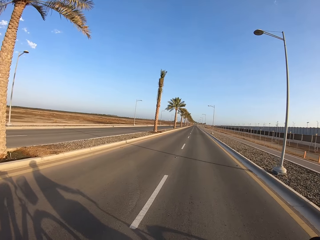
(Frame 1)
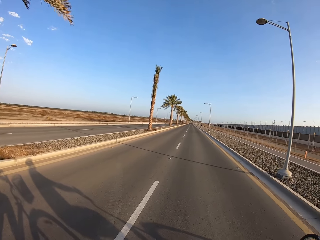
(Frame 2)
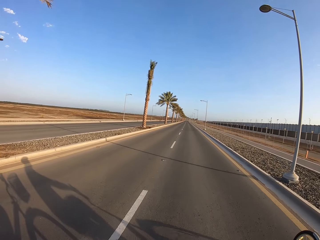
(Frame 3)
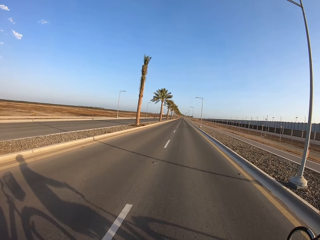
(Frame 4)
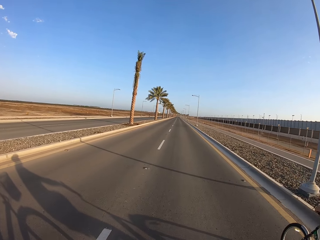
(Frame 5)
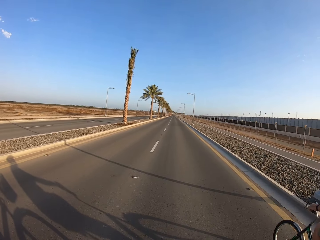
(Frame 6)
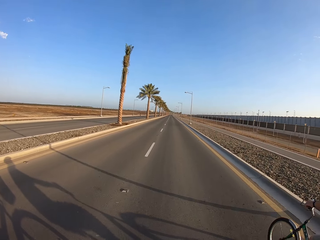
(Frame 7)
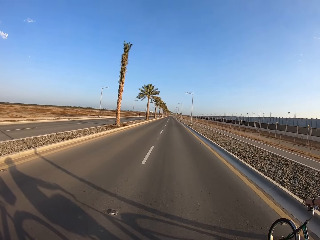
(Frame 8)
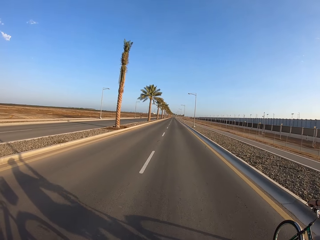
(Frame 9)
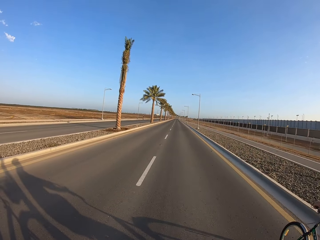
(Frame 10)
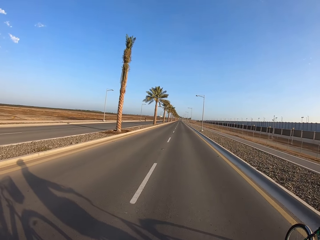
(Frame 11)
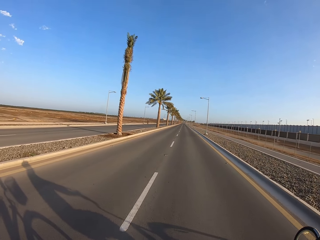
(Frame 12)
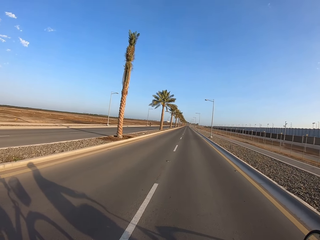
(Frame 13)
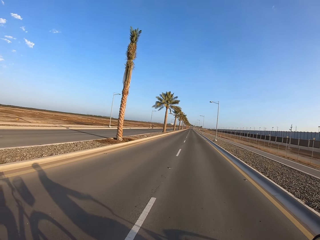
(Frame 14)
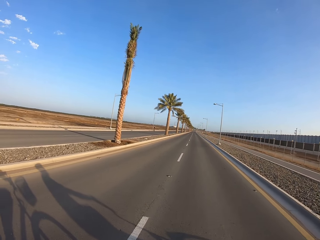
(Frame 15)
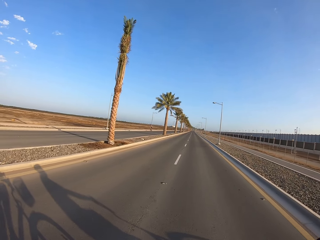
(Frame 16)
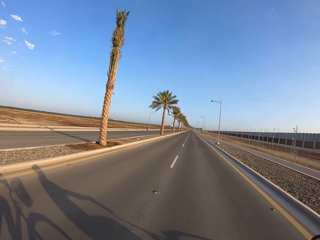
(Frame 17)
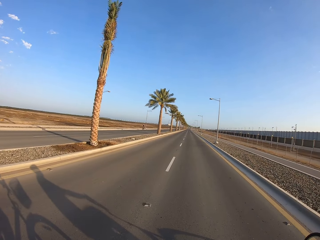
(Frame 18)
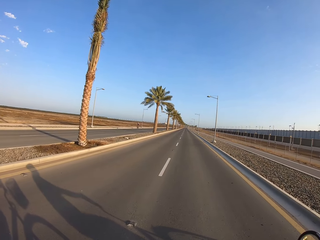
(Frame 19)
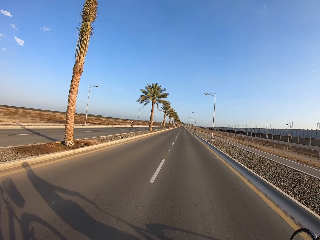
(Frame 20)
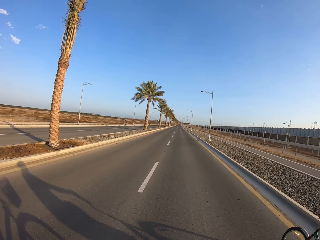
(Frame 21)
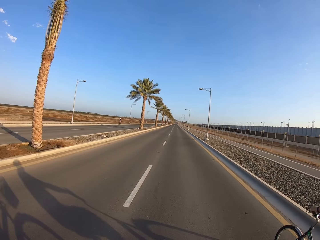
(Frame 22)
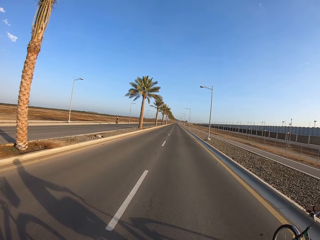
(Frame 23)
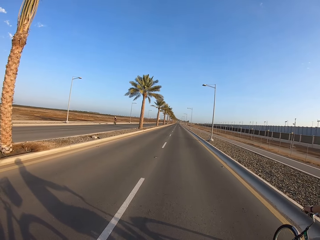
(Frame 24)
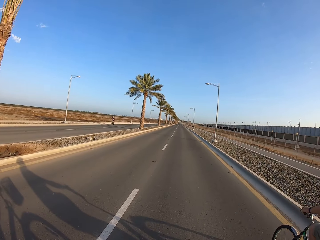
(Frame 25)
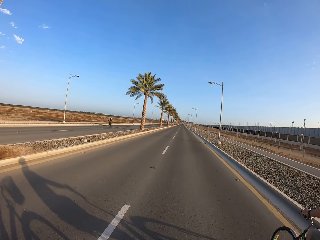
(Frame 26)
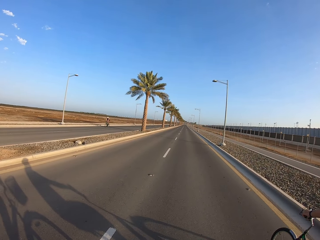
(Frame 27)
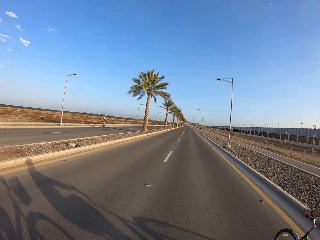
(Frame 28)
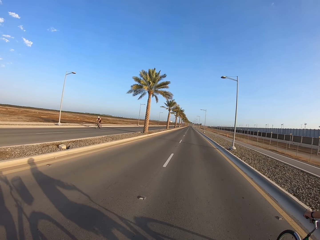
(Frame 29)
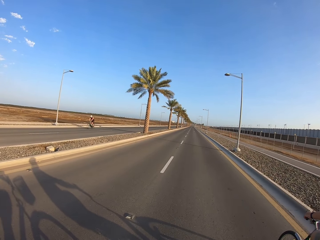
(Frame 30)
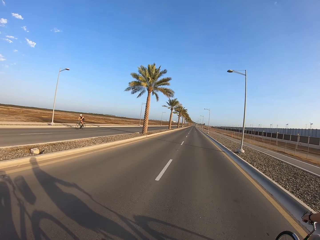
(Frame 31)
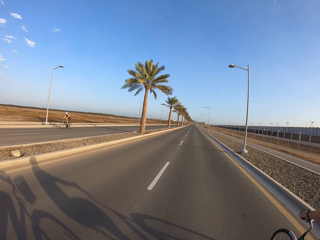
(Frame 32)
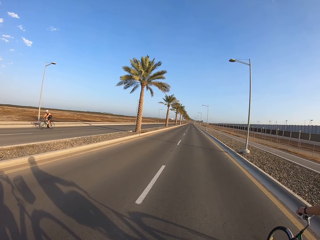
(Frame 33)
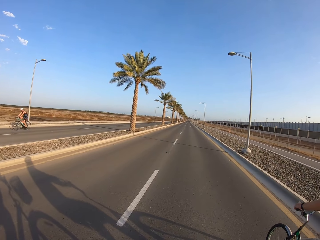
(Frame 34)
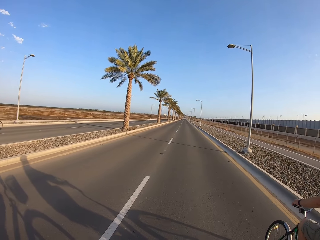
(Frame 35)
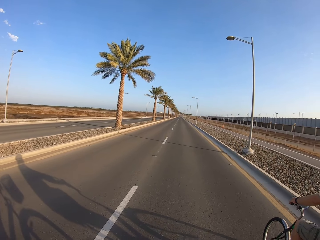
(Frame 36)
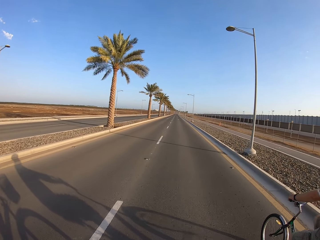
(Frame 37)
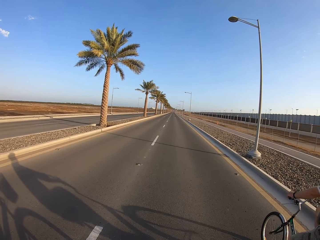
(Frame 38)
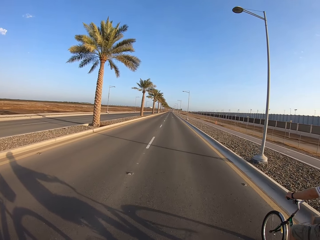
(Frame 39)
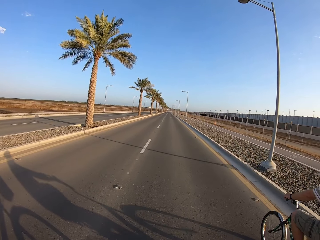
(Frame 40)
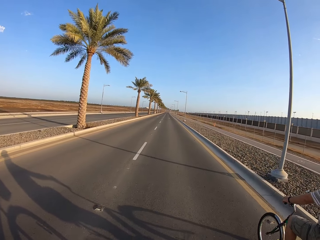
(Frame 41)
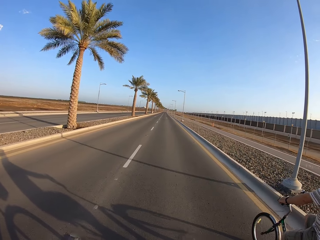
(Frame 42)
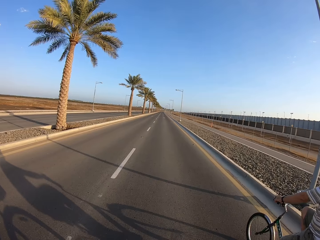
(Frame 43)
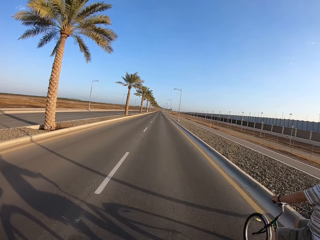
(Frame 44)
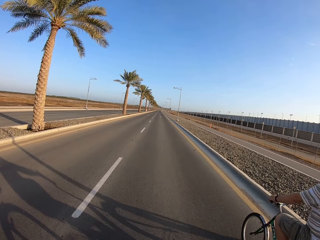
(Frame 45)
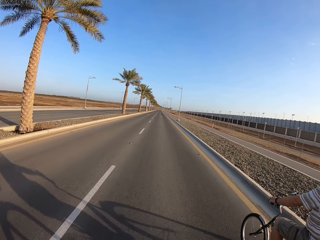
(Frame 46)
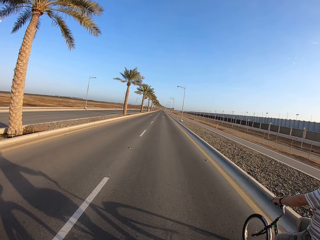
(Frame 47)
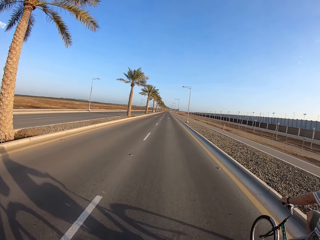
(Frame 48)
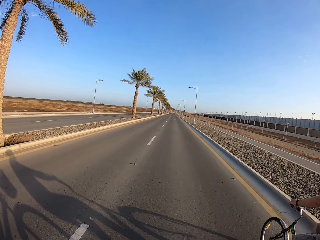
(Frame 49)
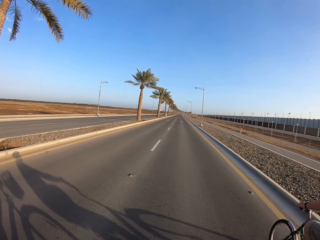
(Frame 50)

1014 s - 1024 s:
A cyclist cycles a bicycle on the road. The camera wearer cycles a bicycle on the road. The cyclist cycles the bicycle on the road.

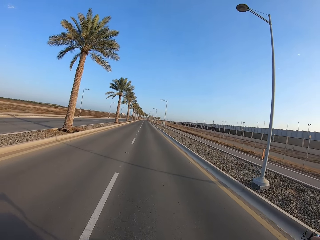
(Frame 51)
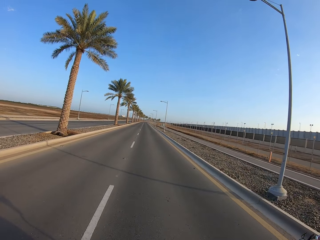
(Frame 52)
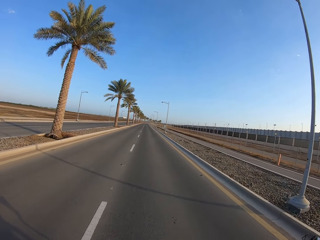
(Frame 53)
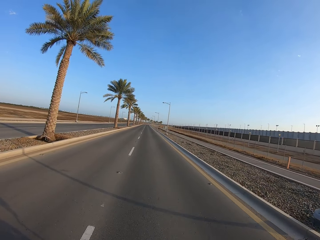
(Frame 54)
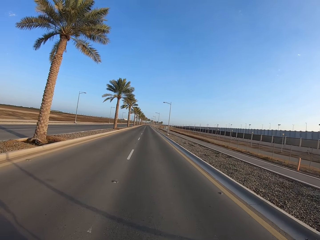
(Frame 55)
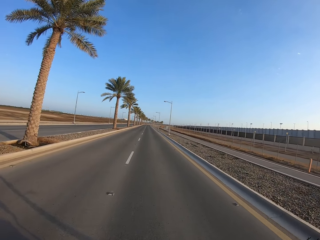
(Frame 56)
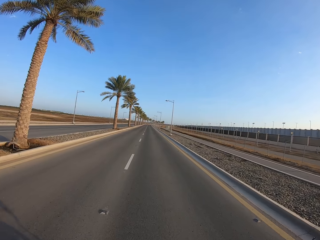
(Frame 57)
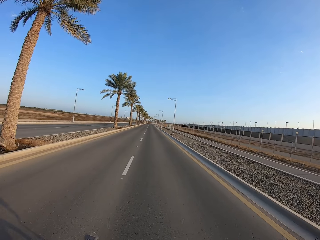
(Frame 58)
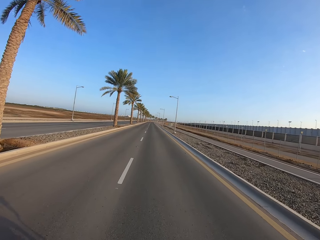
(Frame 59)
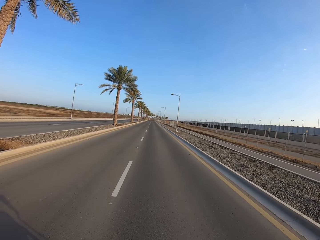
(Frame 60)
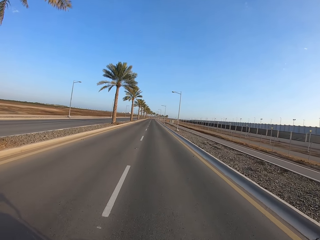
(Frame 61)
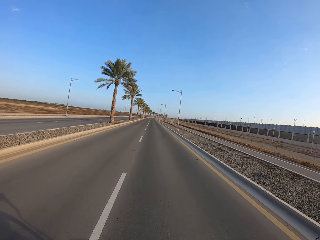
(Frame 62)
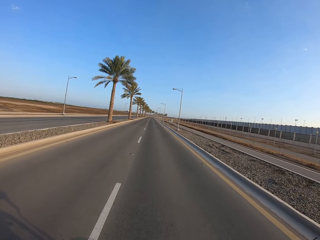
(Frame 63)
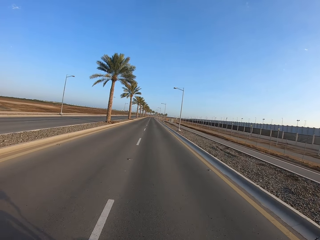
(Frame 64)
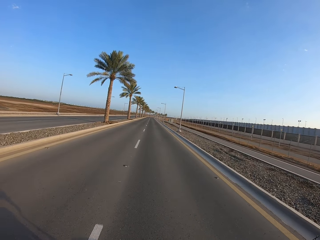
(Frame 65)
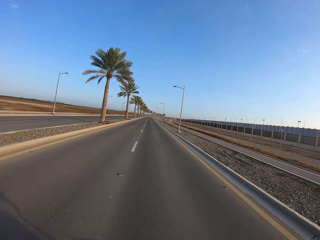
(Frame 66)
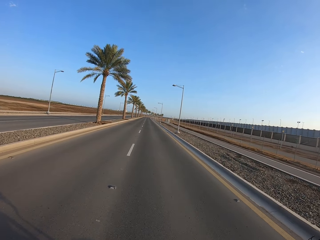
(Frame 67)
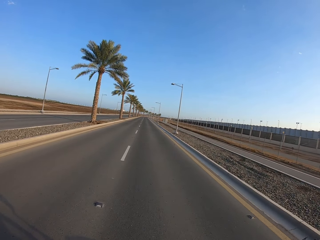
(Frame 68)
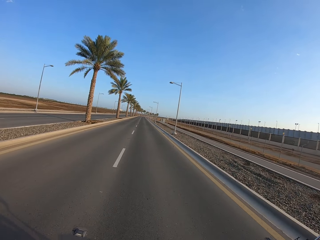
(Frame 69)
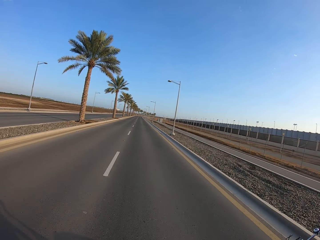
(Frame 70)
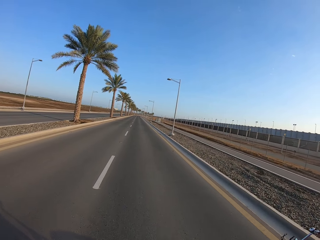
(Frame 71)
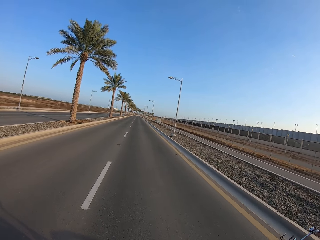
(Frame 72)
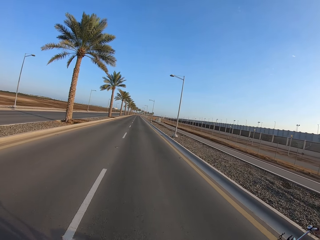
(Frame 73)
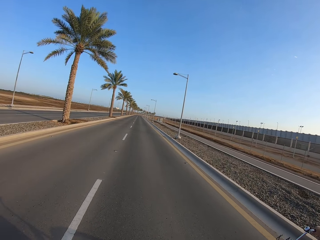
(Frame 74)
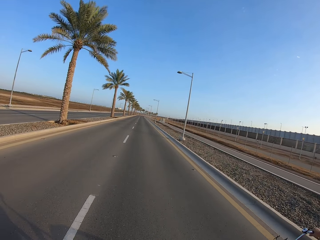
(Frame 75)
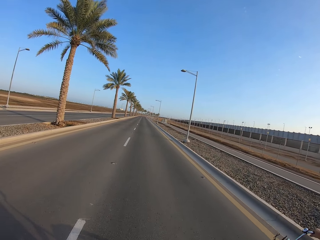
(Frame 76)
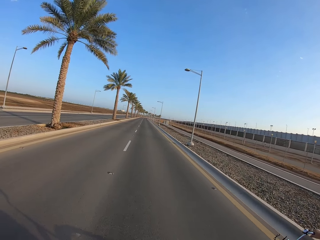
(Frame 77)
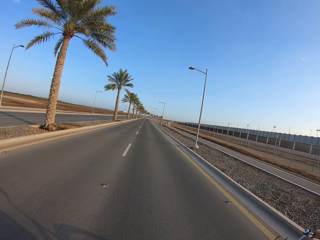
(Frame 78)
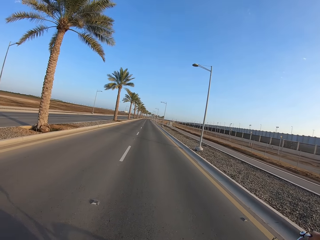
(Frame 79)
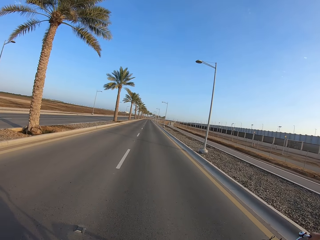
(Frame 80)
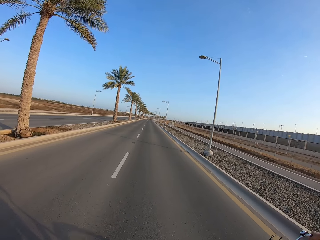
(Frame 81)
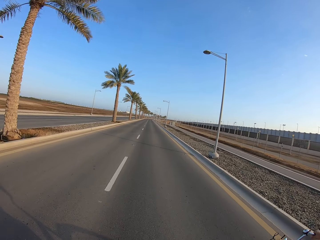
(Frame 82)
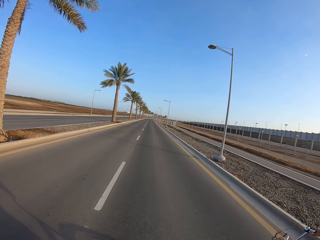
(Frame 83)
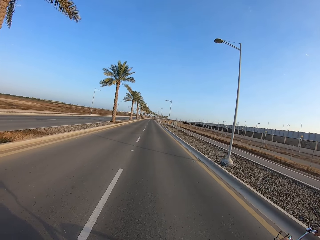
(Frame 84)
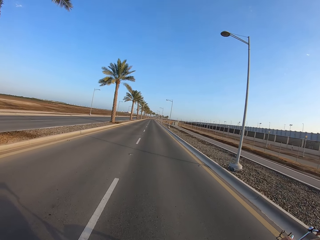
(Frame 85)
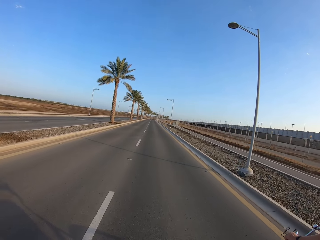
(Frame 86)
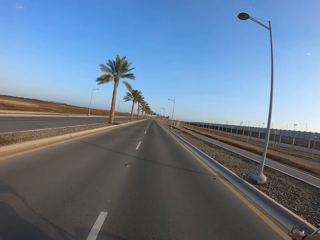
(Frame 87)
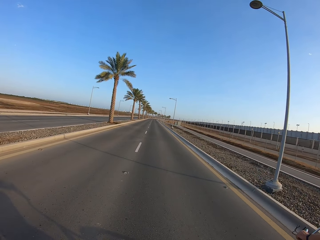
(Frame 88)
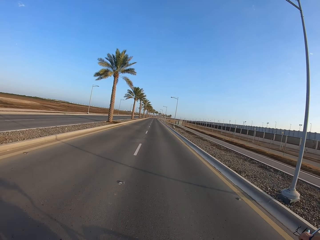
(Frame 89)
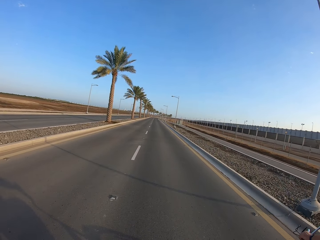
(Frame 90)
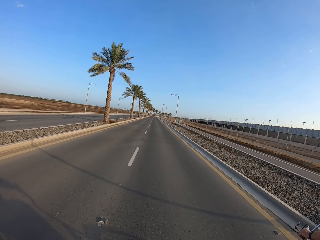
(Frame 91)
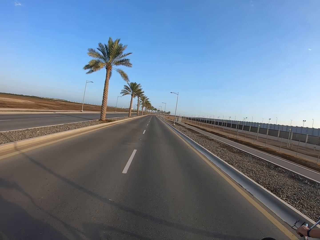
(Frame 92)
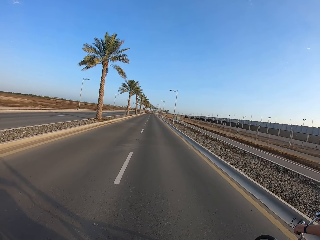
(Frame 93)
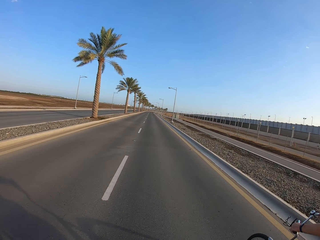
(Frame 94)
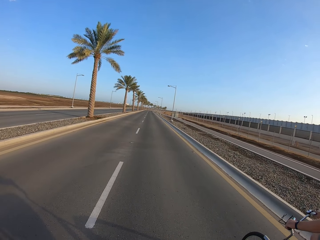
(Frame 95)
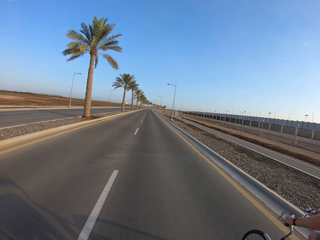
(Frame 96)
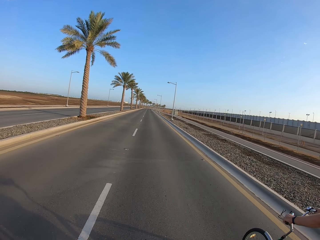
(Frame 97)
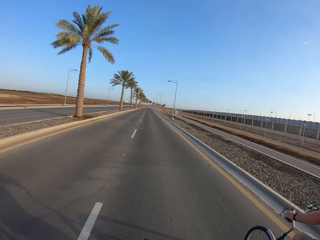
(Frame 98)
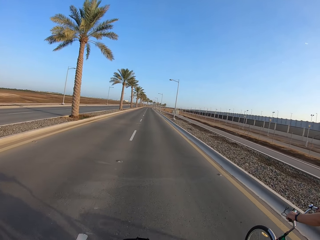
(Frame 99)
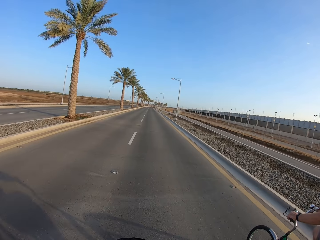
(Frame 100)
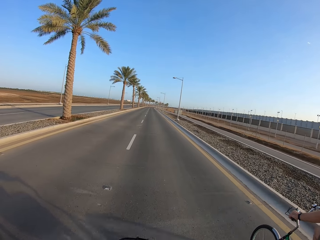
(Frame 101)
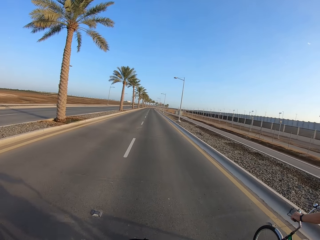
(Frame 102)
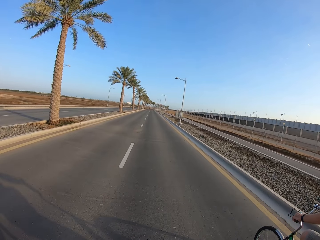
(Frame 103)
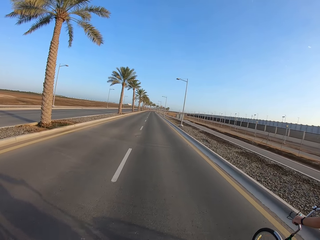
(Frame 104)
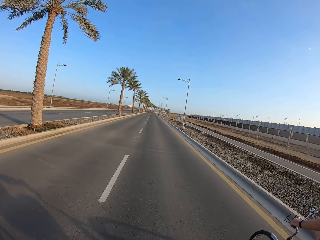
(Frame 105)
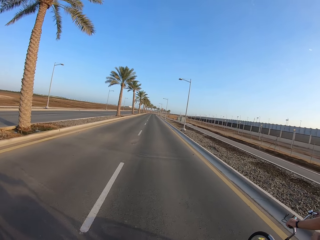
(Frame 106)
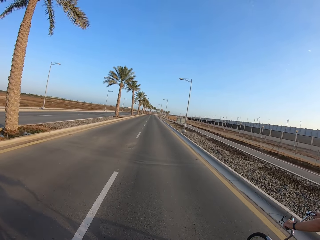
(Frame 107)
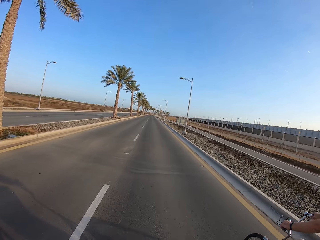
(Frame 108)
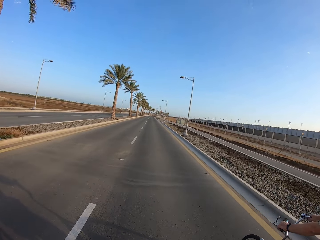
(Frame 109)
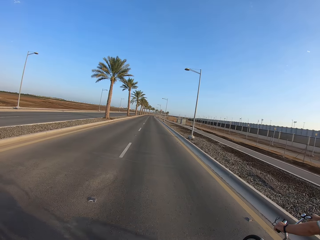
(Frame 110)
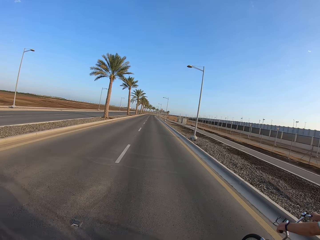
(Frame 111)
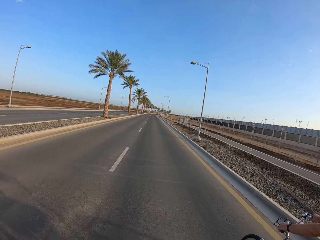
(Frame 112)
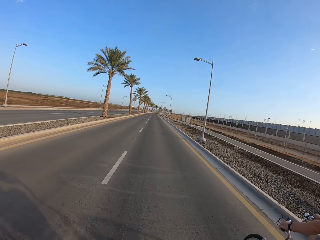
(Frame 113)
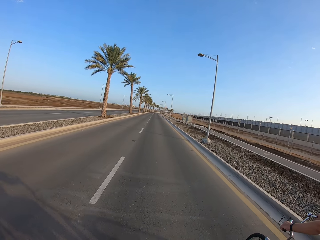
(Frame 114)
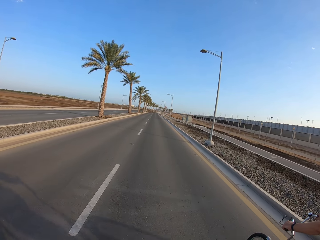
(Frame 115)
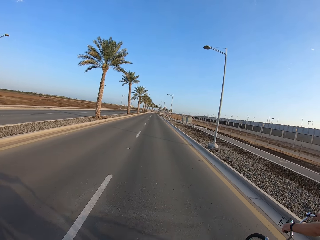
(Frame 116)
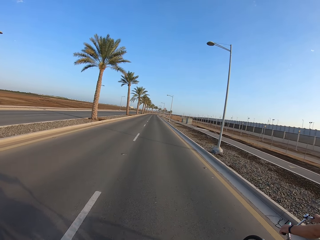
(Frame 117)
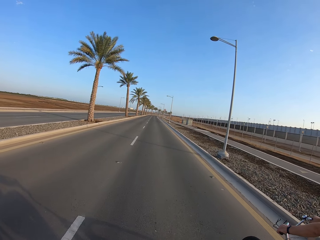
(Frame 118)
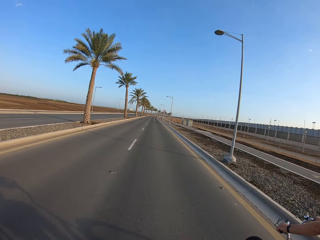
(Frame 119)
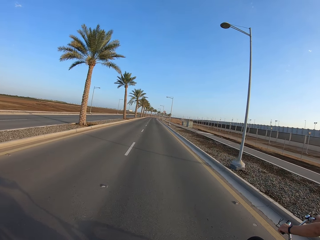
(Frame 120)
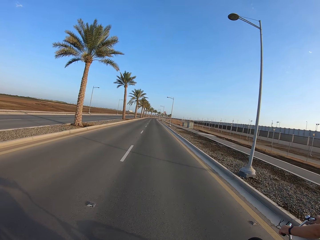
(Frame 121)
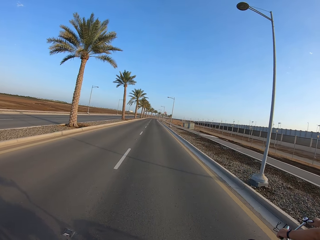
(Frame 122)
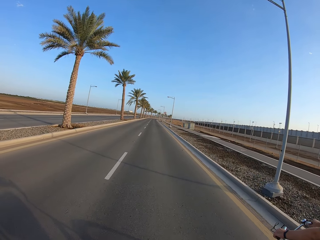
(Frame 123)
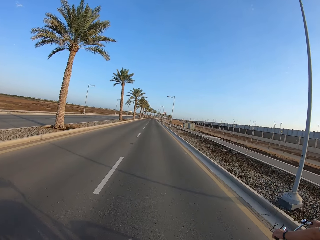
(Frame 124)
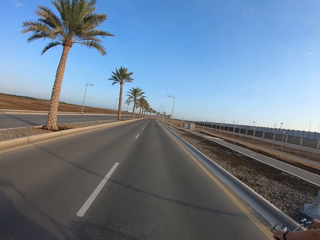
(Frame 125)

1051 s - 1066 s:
The camera wearer cycles a bicycle on the road. A cyclist cycles a bicycle on the road.
